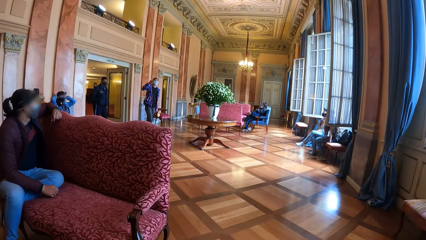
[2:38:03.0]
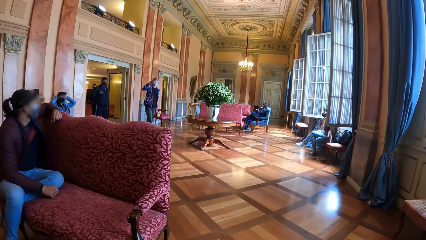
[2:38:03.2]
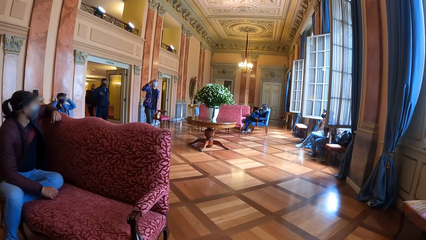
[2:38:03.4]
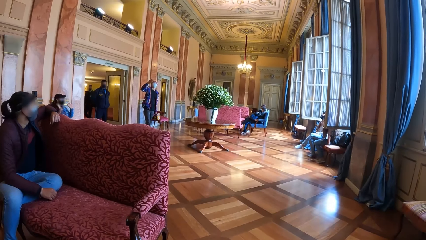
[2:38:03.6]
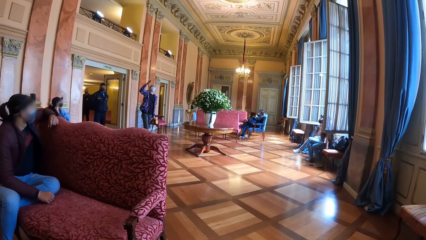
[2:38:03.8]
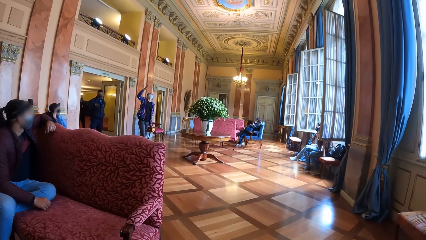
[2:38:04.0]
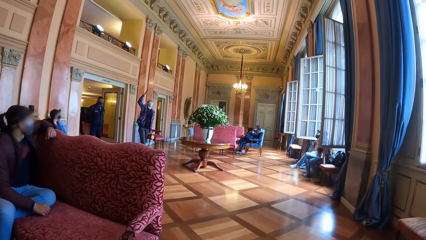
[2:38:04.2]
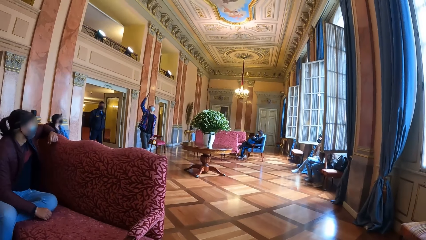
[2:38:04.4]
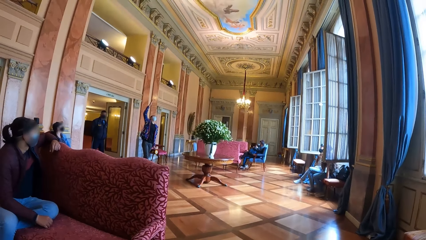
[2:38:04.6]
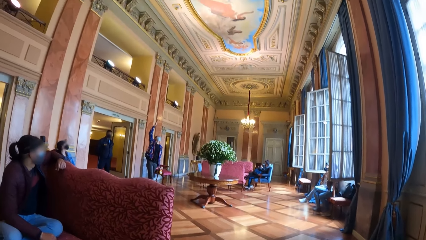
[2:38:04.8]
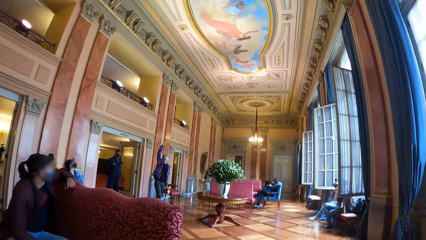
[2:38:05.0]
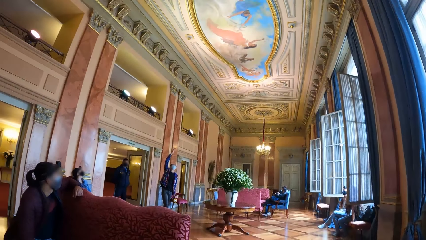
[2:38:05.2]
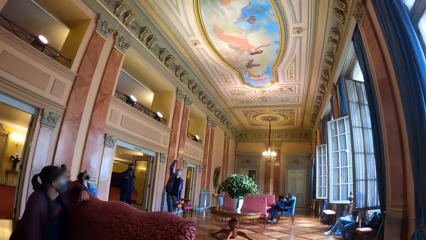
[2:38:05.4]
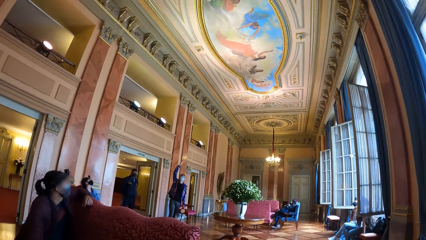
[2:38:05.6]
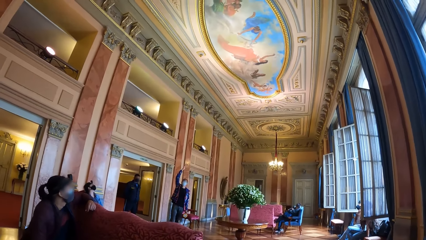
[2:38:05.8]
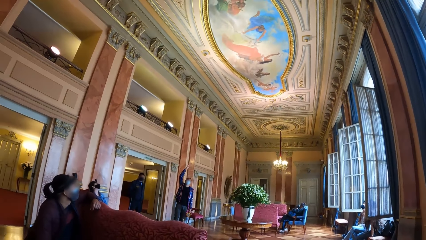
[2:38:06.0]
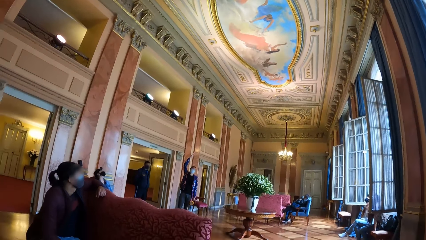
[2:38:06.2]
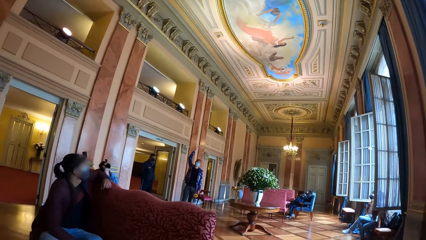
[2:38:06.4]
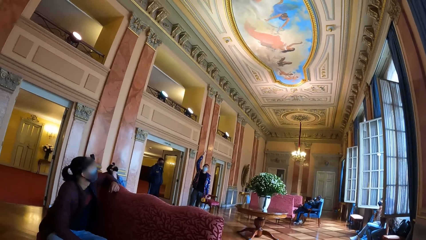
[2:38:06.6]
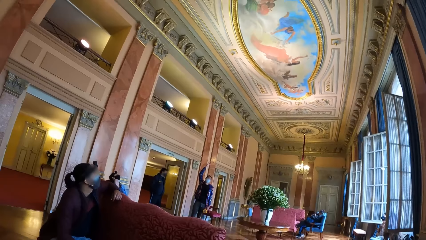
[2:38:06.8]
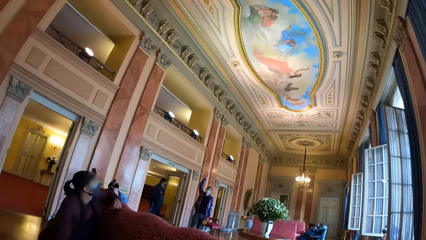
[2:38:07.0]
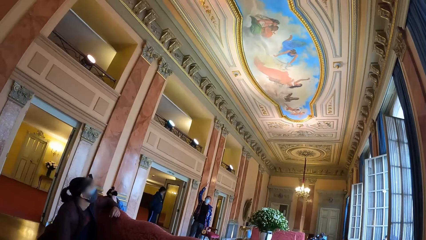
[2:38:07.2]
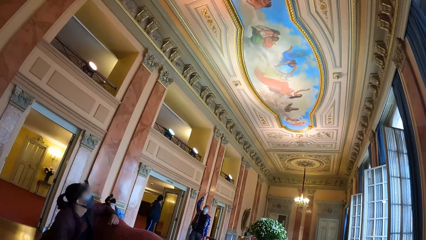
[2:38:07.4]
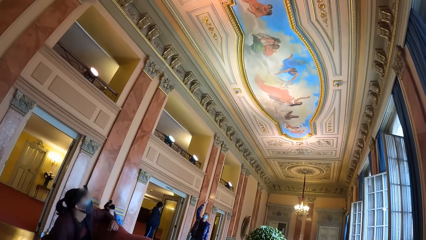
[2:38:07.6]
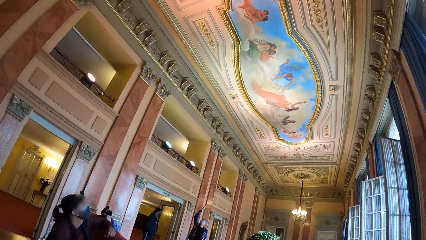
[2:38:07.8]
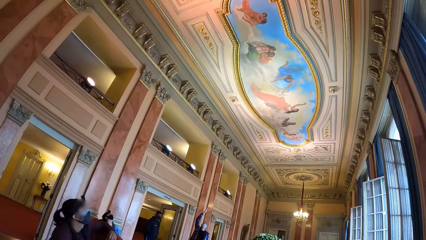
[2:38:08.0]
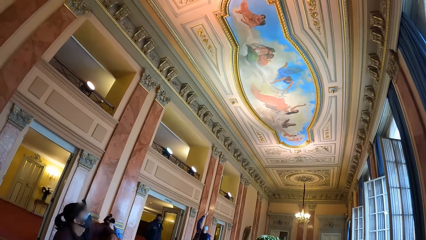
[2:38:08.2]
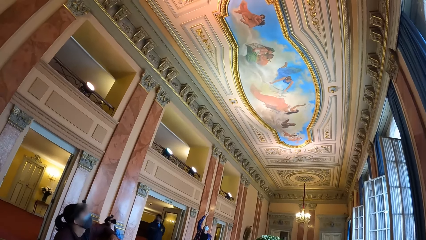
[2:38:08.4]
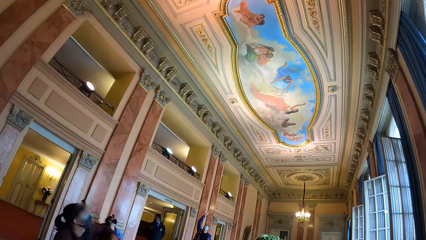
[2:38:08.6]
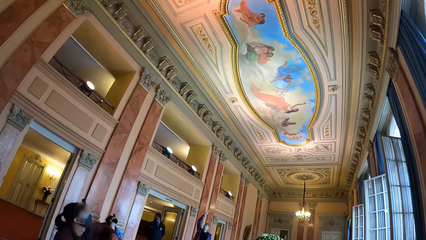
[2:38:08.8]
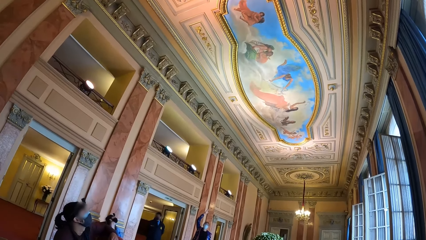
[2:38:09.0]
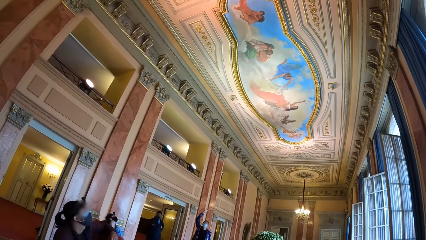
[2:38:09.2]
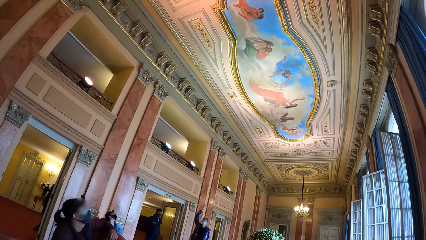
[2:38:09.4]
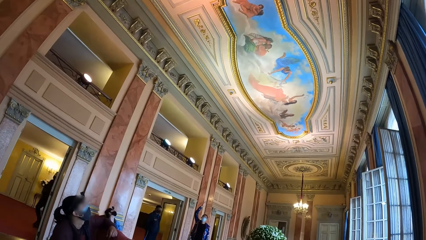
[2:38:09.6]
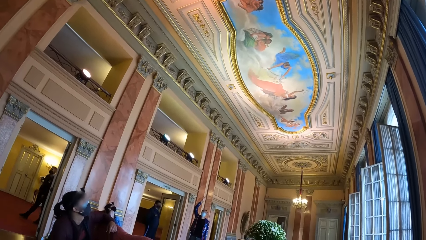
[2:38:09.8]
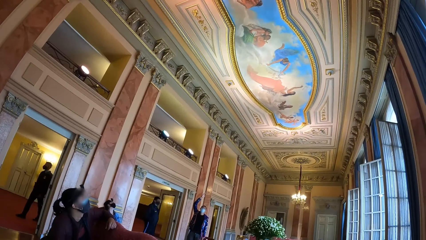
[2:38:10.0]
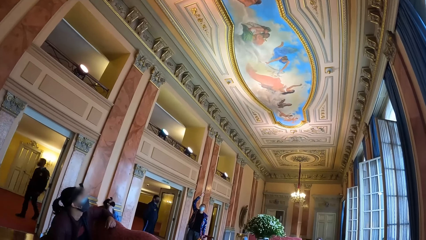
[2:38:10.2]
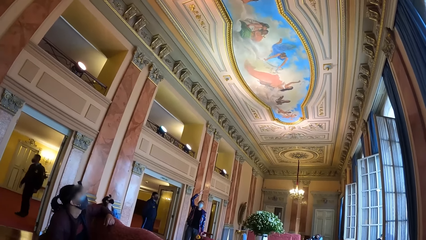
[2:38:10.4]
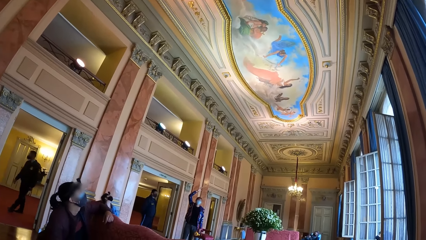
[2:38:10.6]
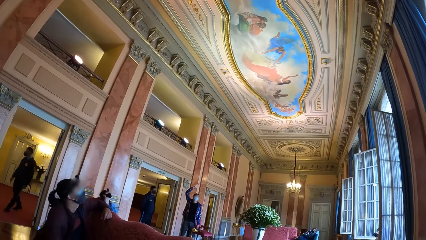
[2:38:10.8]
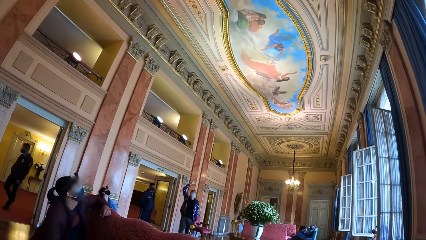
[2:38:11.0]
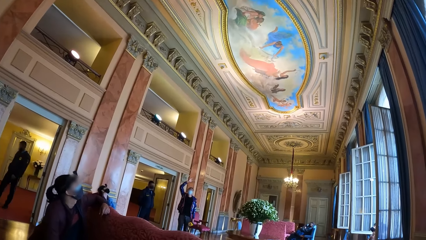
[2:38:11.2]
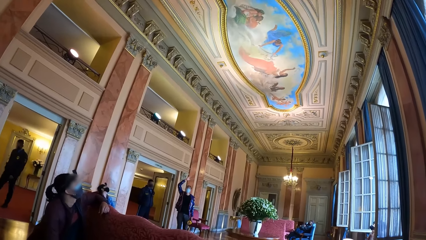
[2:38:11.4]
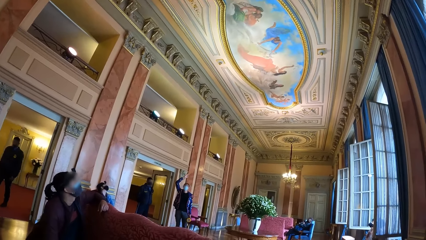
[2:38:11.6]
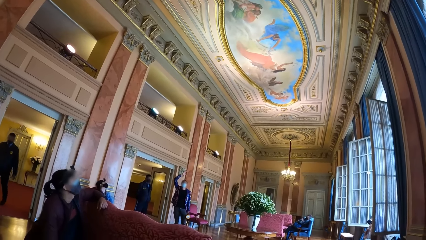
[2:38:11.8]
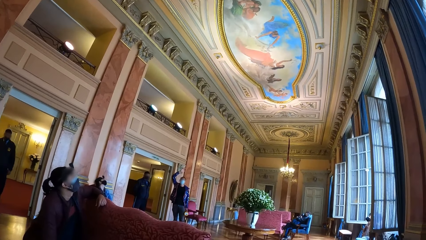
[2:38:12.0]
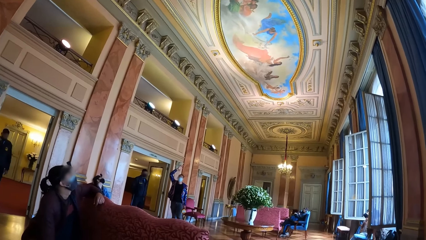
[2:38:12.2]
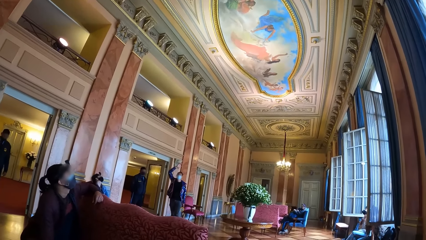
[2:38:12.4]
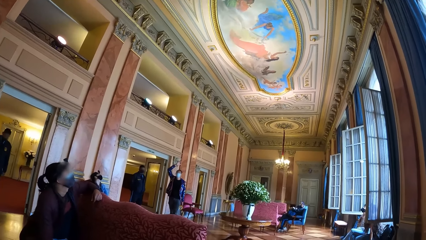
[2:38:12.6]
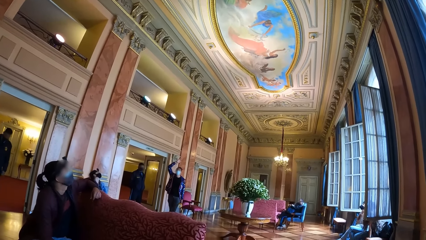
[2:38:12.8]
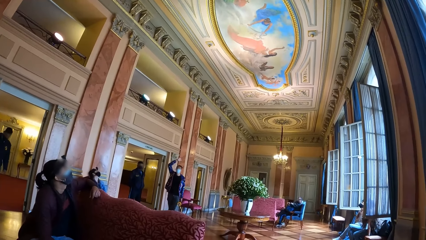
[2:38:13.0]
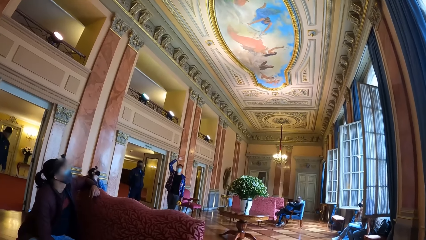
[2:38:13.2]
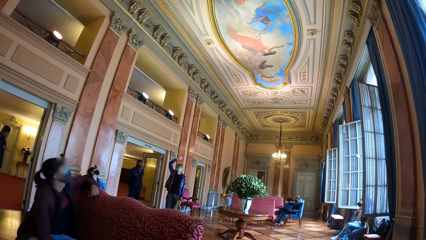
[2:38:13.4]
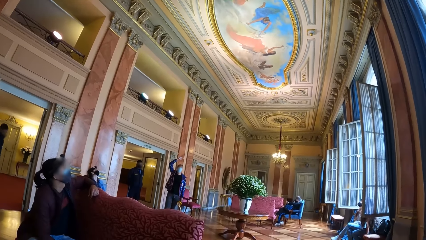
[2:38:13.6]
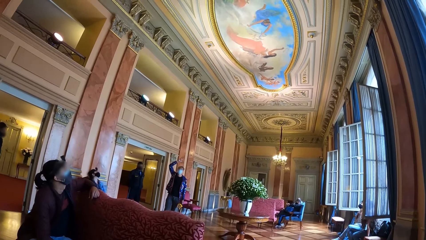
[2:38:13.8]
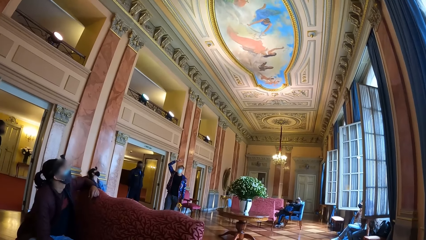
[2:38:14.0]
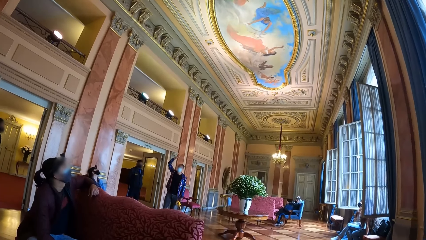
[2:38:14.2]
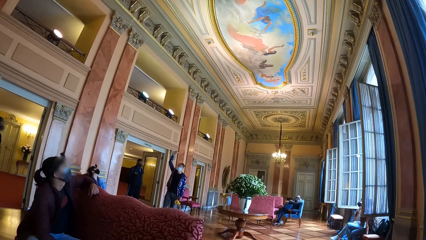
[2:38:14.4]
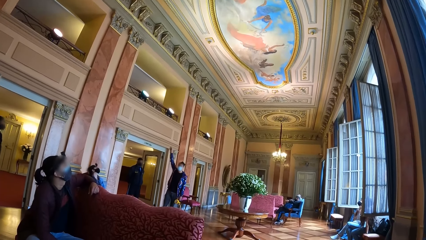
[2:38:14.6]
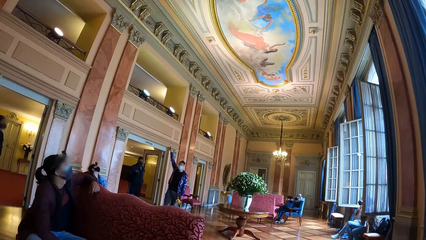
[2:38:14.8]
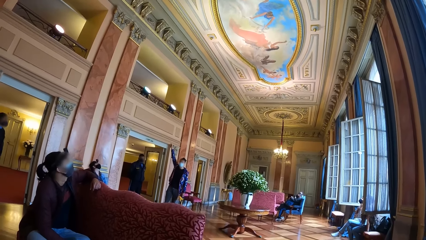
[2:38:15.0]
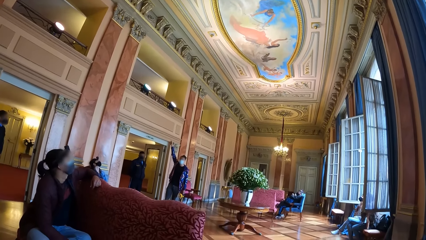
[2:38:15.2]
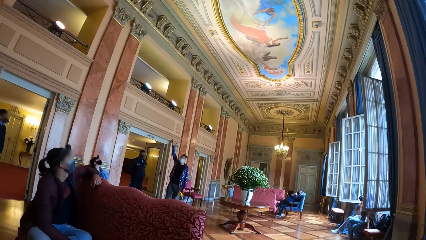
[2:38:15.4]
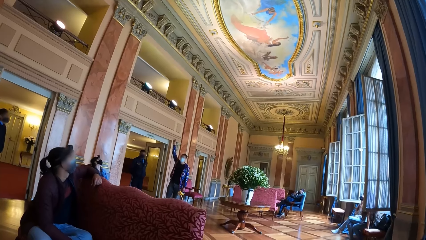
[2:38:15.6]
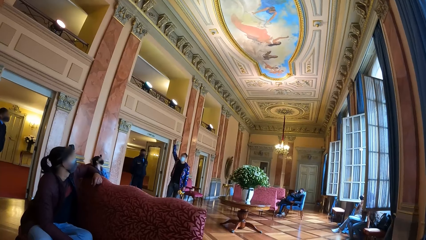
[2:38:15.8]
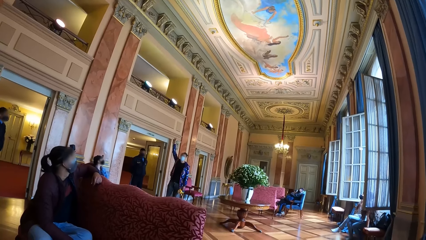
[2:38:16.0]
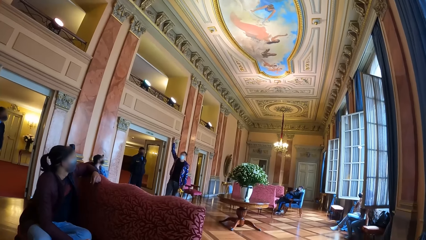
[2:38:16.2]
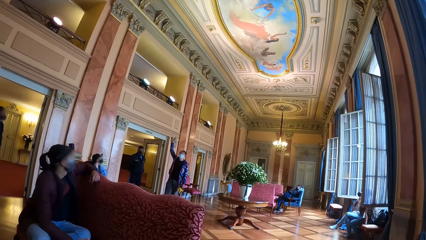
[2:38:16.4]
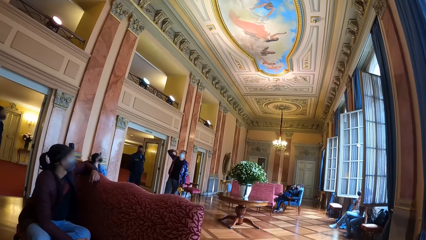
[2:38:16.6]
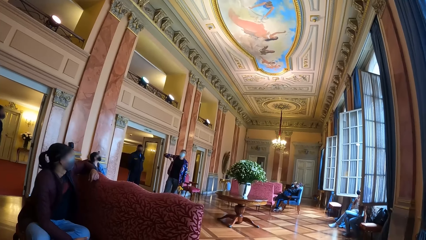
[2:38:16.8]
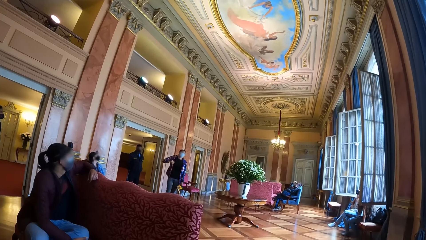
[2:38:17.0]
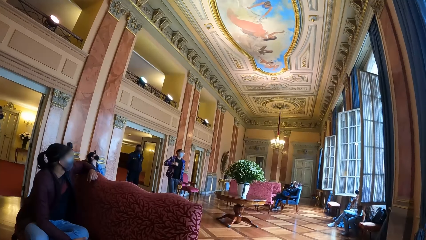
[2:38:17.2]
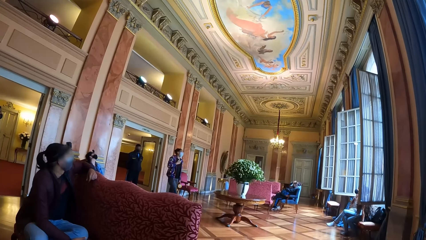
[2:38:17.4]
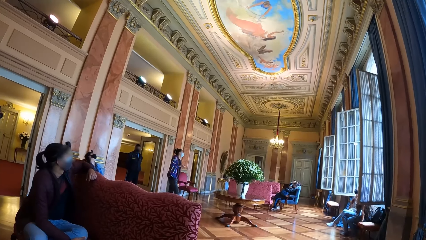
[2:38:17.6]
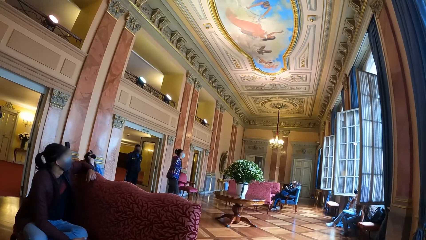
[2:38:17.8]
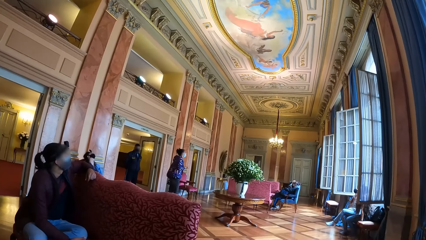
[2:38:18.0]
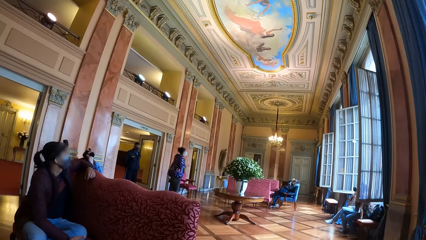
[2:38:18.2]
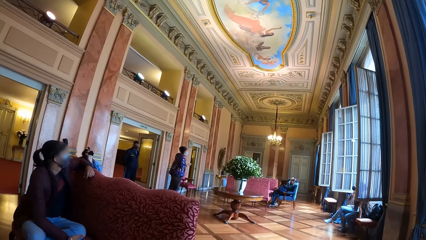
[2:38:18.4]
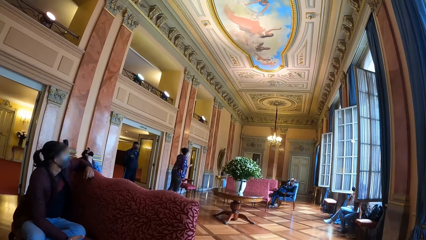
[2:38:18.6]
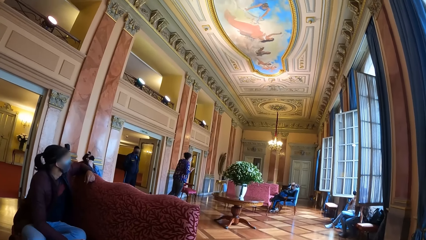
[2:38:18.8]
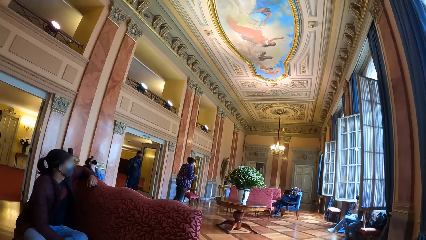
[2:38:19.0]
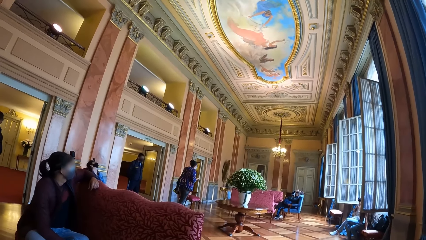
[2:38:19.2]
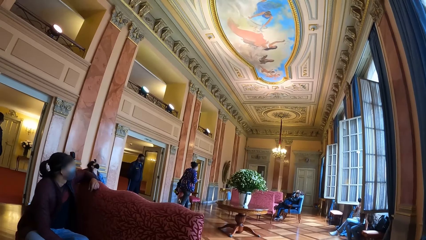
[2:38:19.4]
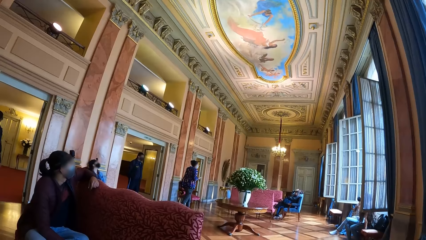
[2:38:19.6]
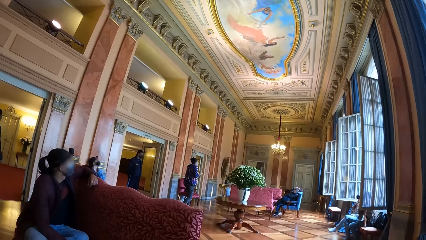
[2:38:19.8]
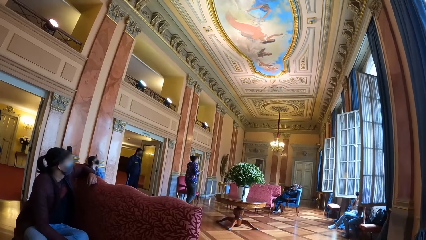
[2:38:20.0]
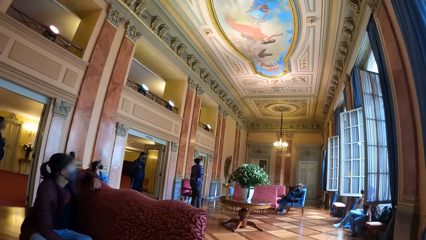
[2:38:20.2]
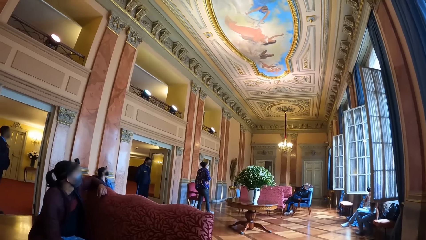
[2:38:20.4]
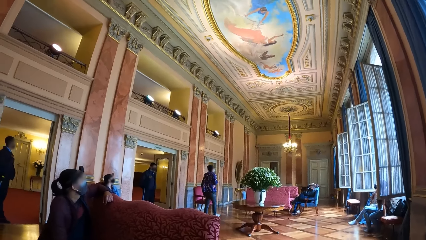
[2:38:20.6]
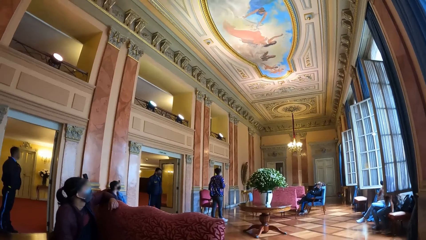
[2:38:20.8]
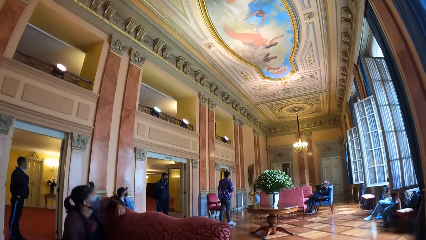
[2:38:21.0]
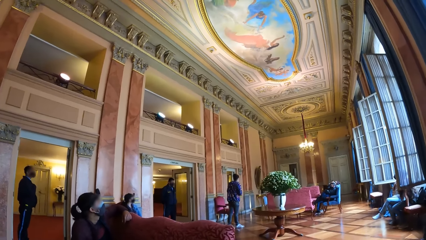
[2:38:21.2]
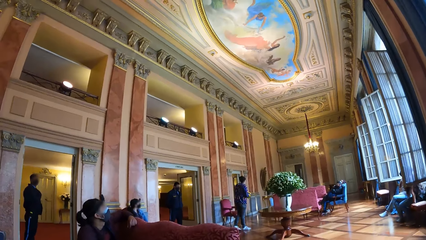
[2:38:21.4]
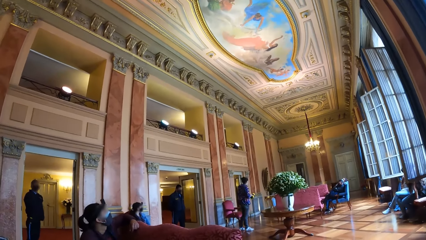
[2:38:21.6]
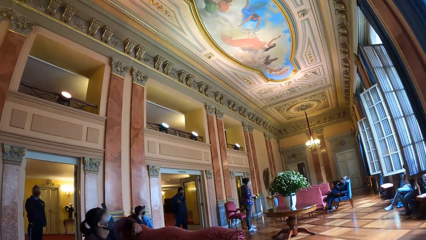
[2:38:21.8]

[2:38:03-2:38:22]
The man raises his right hand. A person points at the ceiling. The camera wearer looks at the ceiling. Another man walks in the room. The first man interacts with everyone in the room.
